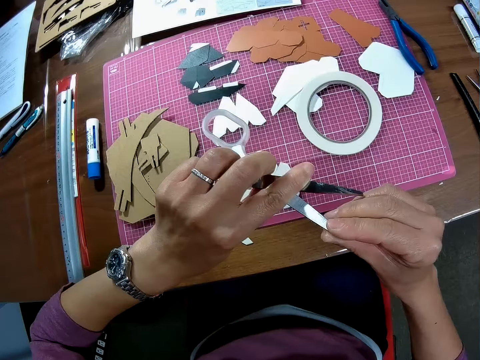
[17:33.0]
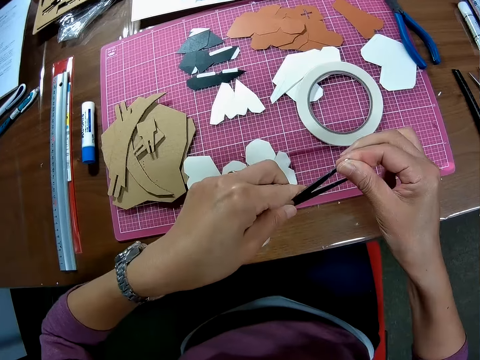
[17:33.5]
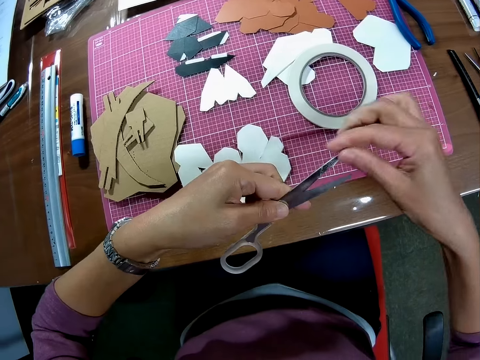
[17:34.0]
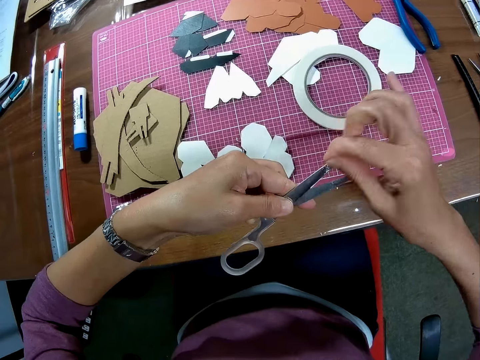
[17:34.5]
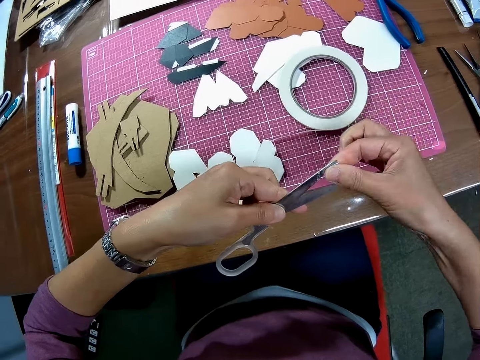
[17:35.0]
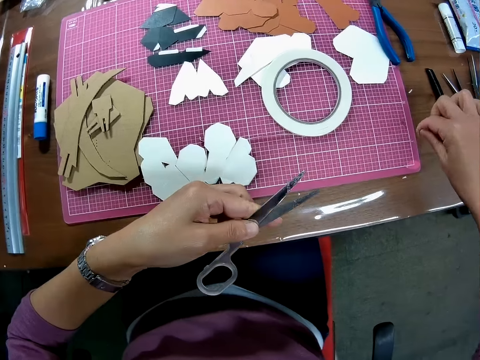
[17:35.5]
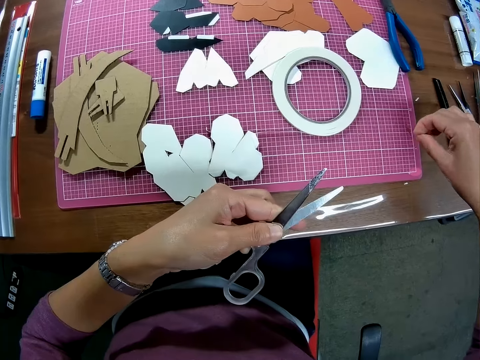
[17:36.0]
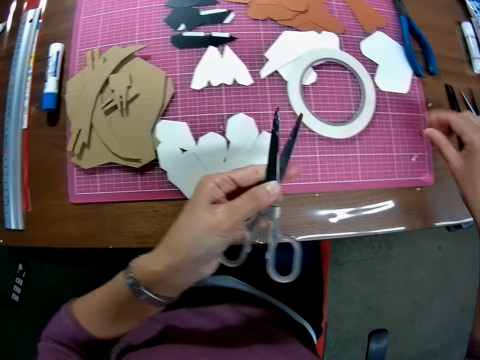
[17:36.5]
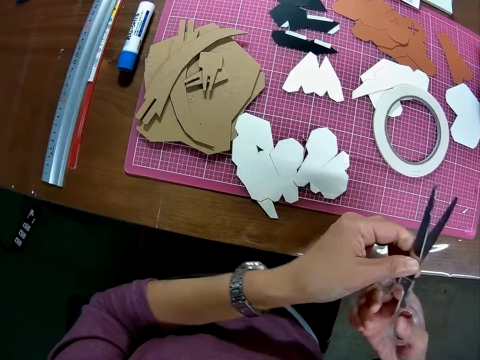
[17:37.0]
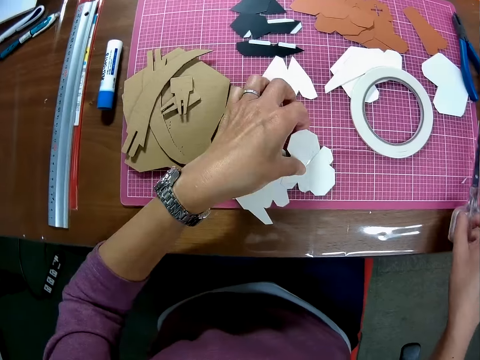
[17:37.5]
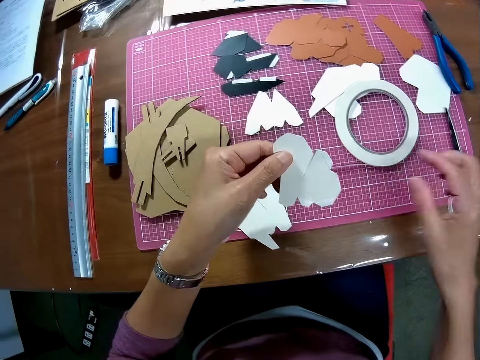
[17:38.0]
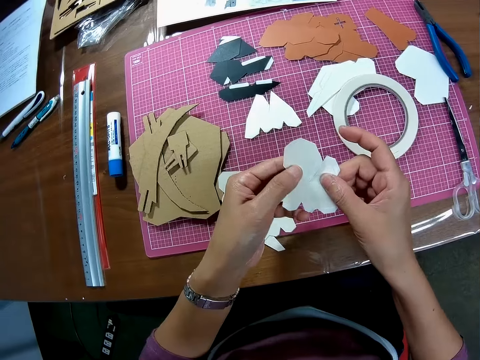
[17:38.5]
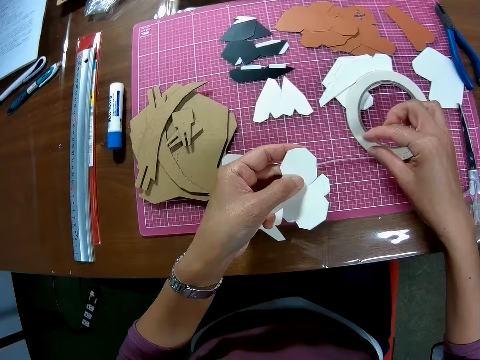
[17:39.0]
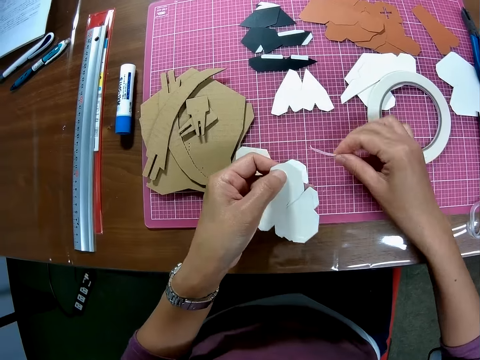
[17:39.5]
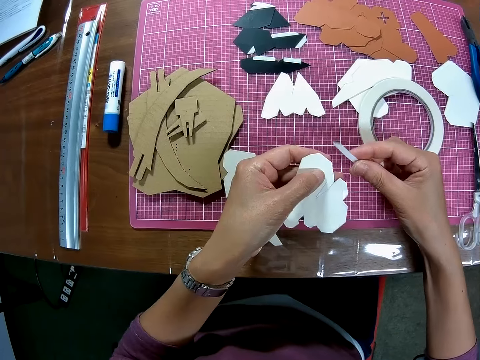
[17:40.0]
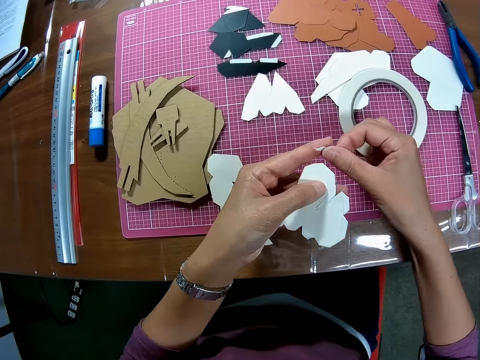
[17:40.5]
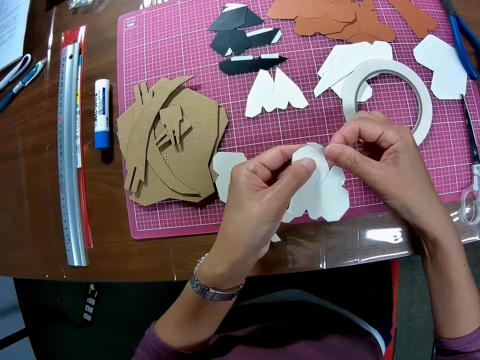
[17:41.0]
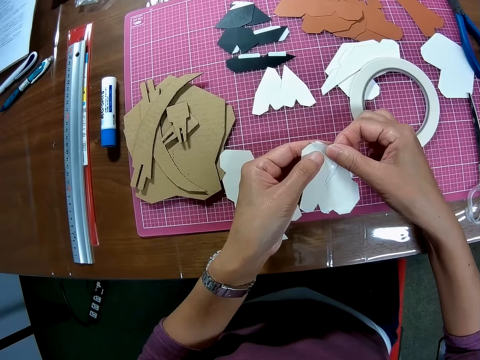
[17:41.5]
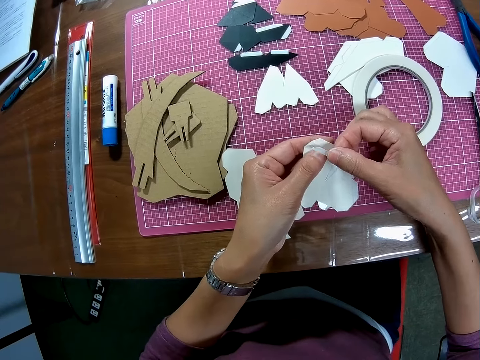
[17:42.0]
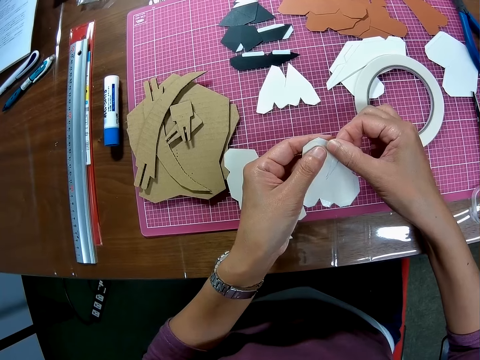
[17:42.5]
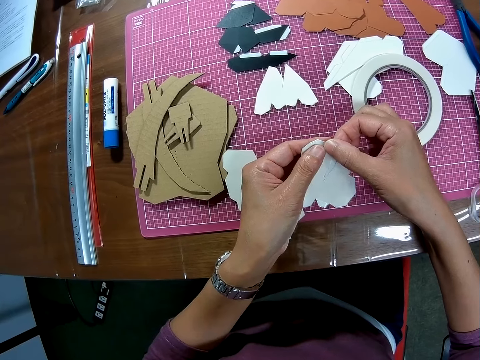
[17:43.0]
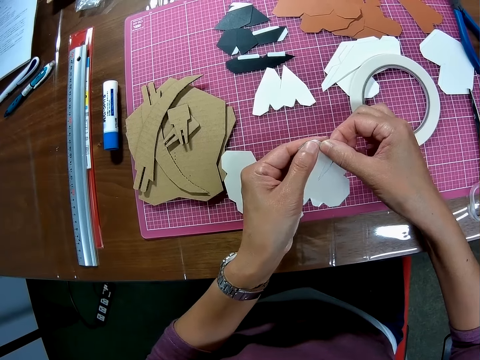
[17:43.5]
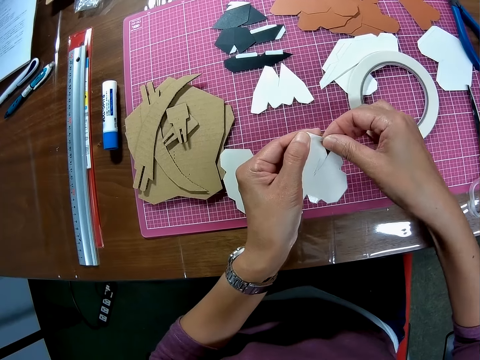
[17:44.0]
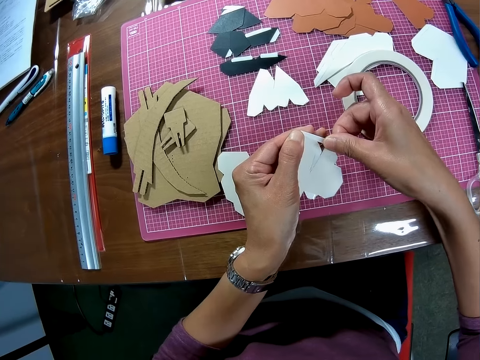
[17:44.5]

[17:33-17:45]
The camera wearer puts the piece of masking tape on the table. They pass the pair of scissors to their right hand, pick up the piece of manila paper on the table, and put the pair of scissors on the table. They pick up another wooden mechanical model from the cutting mat. They hold the piece of manila paper with their hands. They pick up the masking tape on the table. They put the masking tape on the piece of manila paper. They tape the wooden mechanical model.

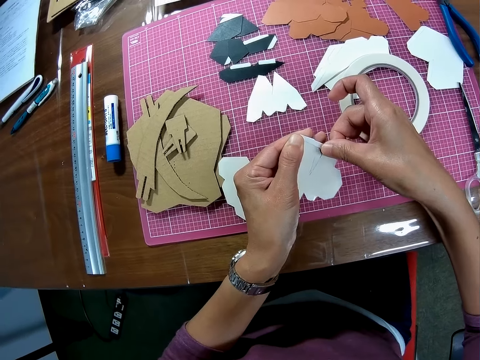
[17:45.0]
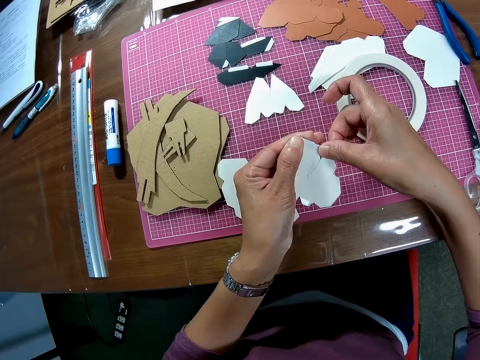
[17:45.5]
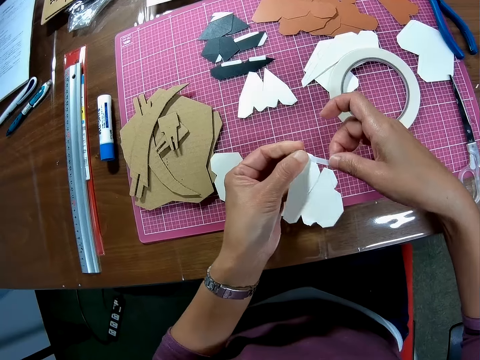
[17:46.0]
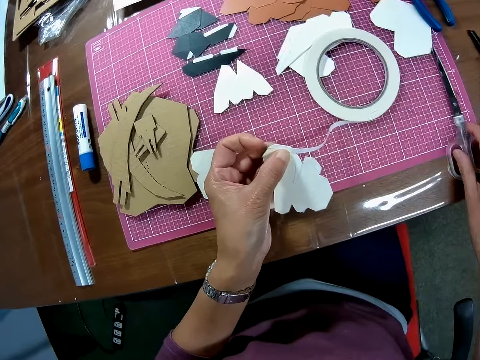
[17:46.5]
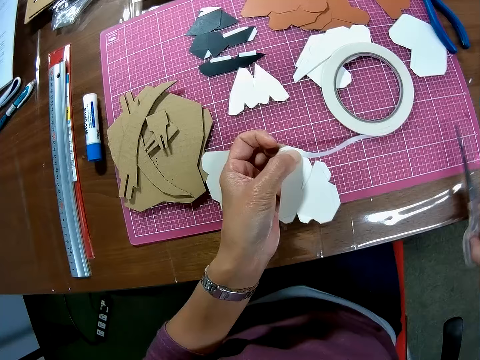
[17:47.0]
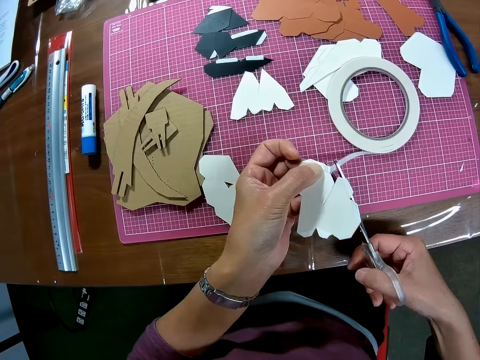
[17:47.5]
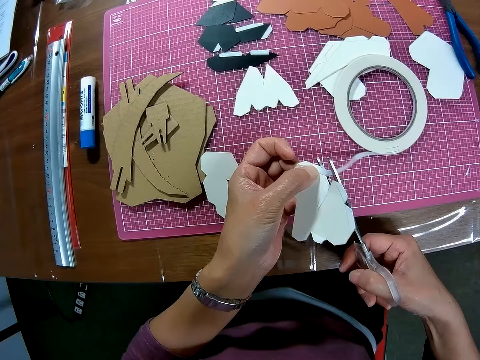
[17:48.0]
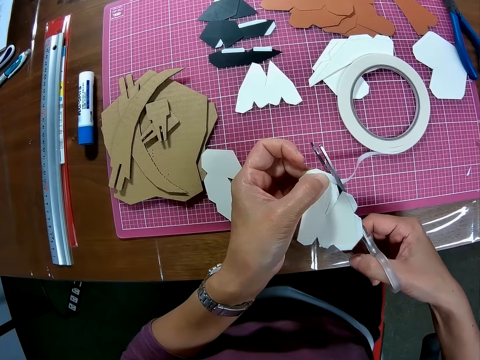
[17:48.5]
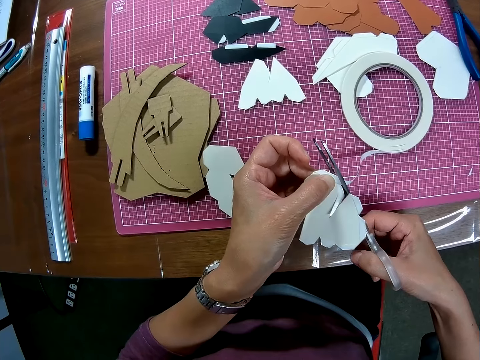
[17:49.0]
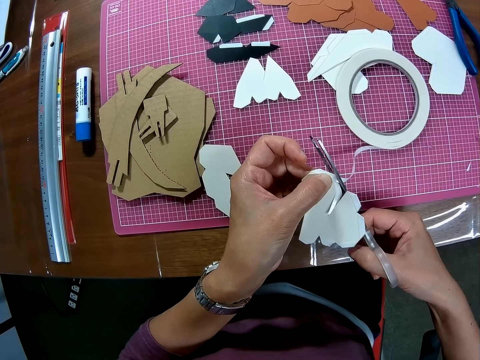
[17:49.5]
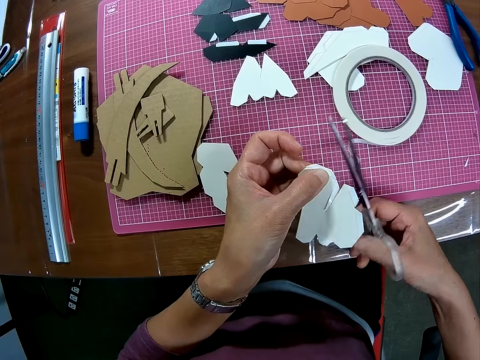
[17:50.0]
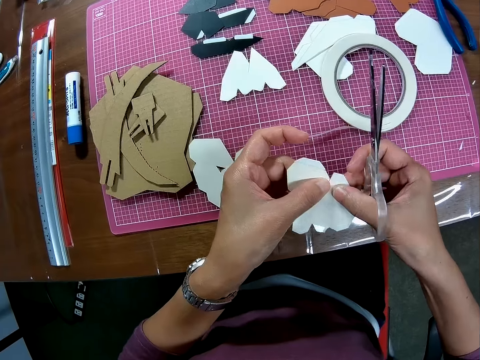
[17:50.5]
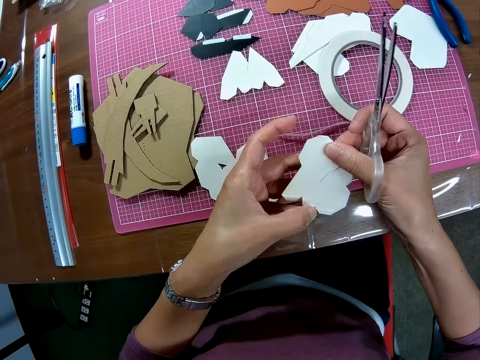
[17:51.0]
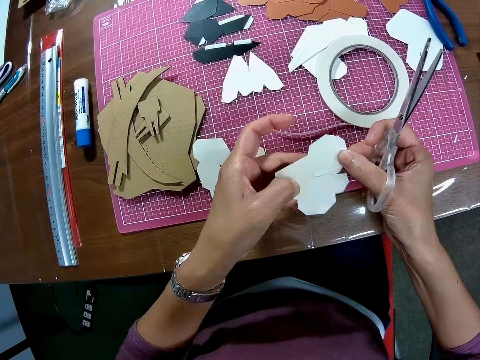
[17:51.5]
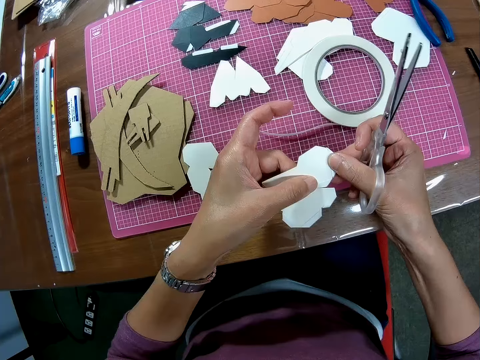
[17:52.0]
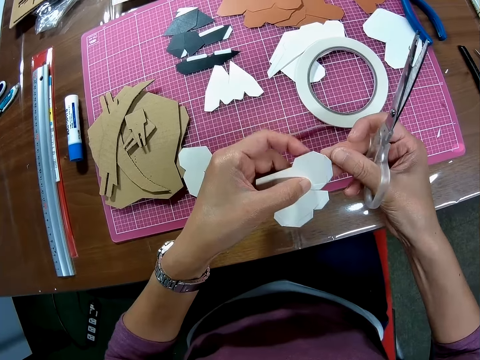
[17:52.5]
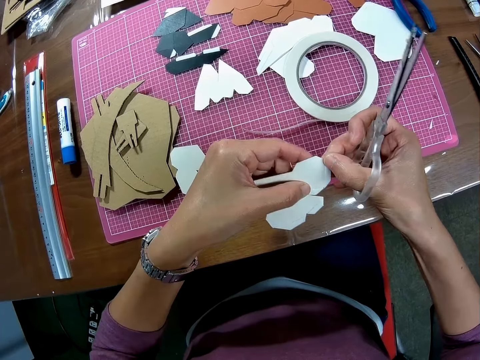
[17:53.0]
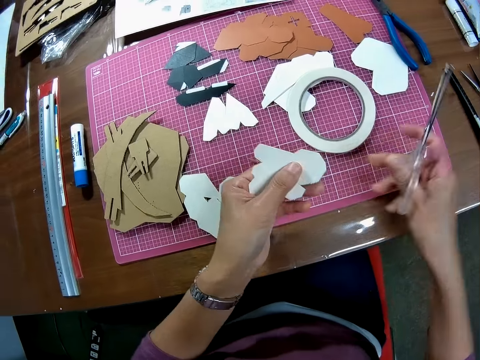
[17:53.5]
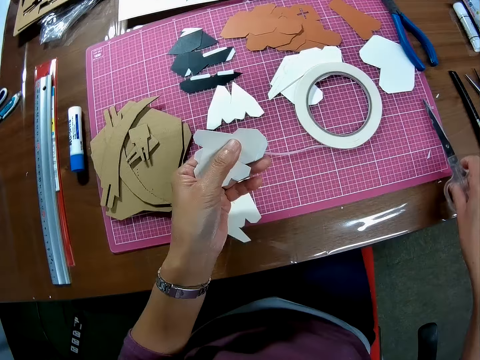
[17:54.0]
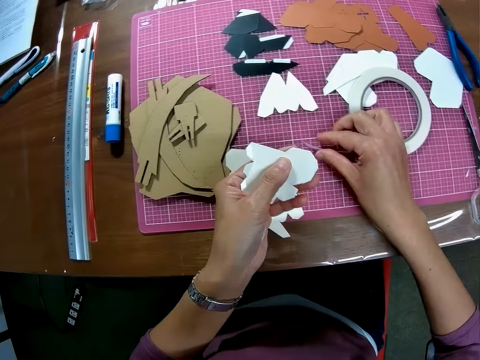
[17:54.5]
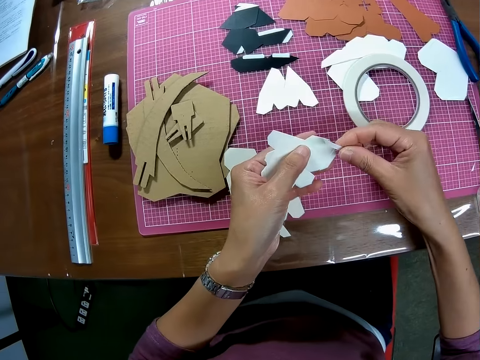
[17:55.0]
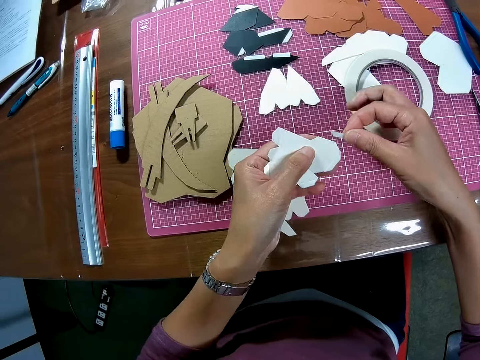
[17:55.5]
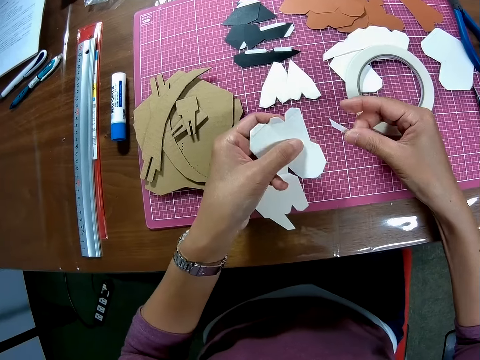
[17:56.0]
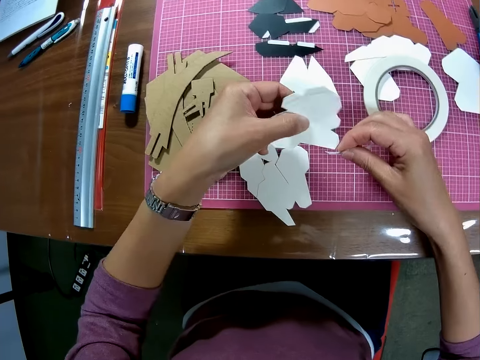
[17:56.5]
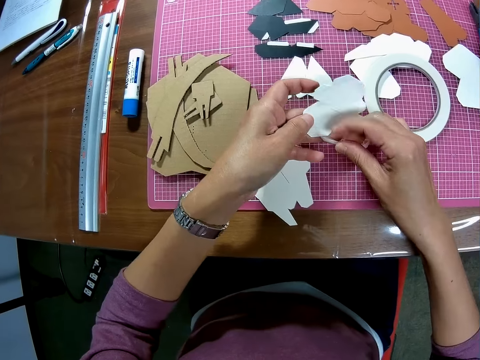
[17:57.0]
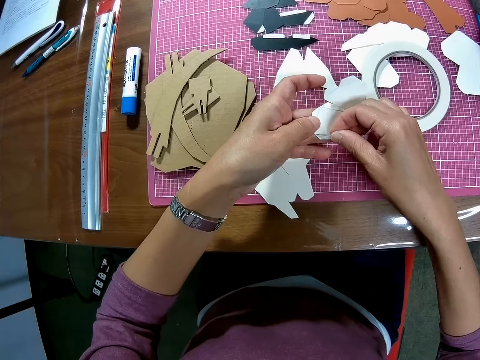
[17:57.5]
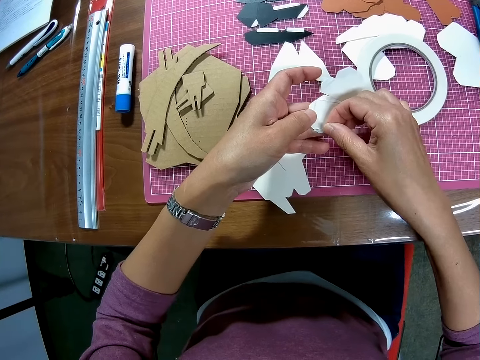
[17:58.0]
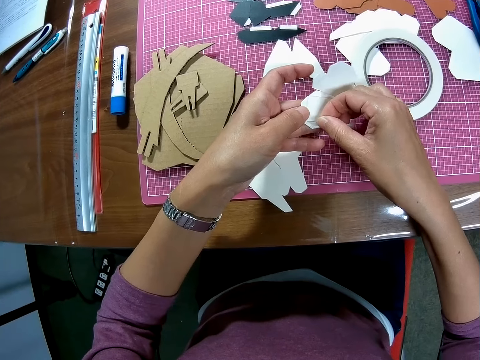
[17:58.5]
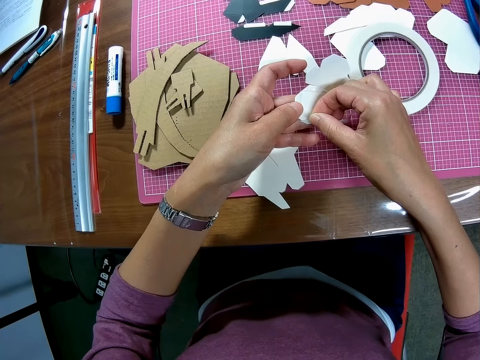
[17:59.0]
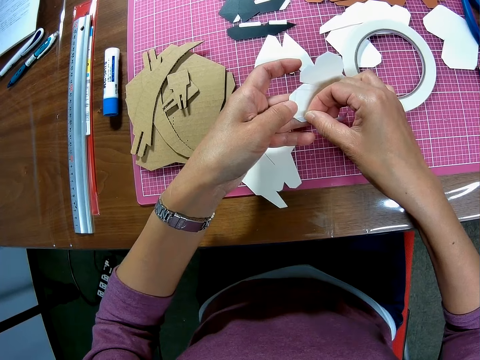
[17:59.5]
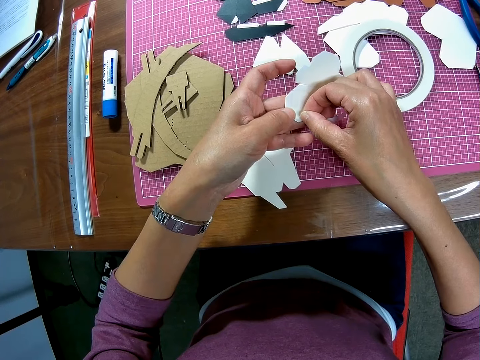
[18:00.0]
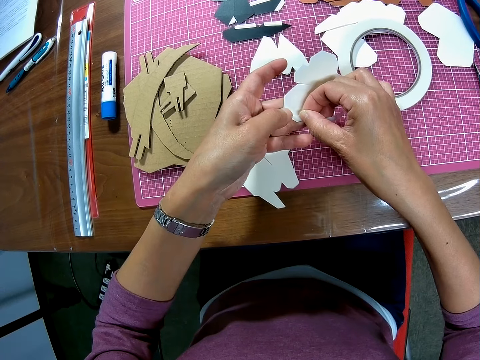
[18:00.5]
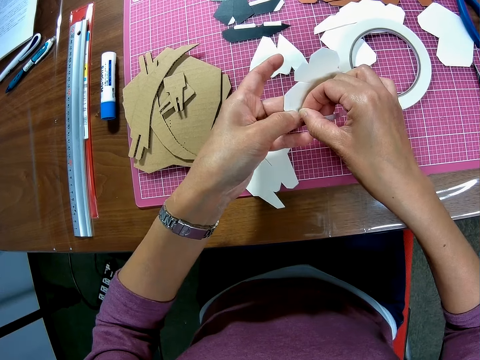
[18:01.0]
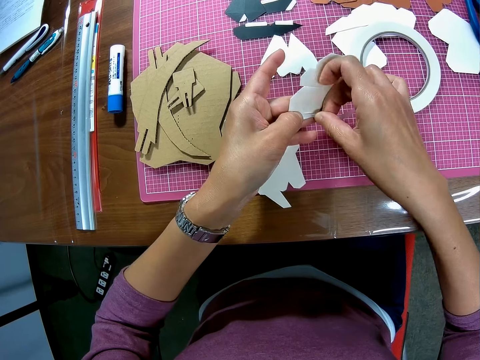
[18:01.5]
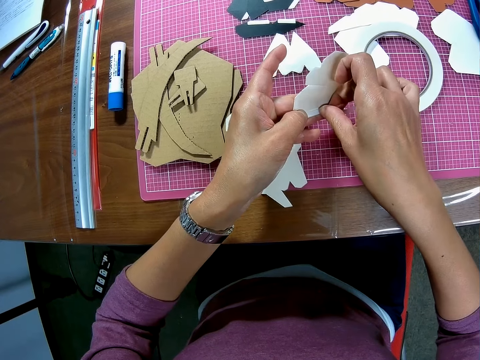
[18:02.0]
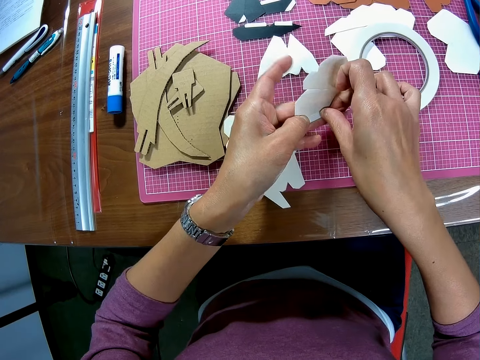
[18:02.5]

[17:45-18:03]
The camera wearer removes their right hand from the tape. They pick up the pair of scissors from the cutting mat. They cut a piece of manila paper with the pair of scissors, and cut the tape with the pair of scissors. They hold the piece of manila paper with their hands. They drop the pair of scissors on the cutting mat. They pick up the masking tape on the table. They hold the piece of manila paper with their hands. They tape the wooden mechanical model. They put the masking tape on the piece of manila paper.
